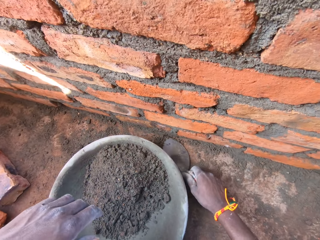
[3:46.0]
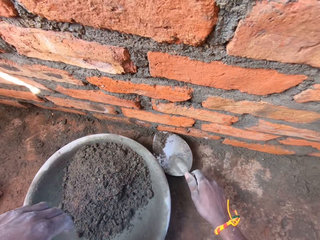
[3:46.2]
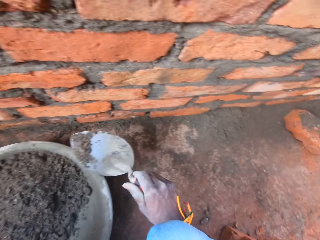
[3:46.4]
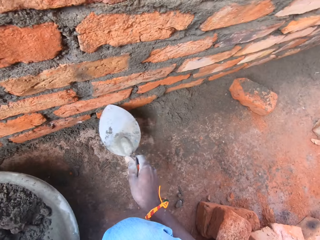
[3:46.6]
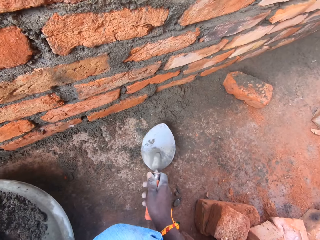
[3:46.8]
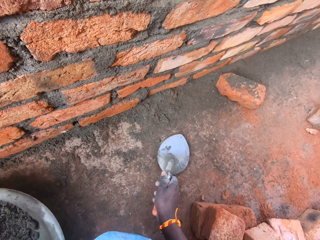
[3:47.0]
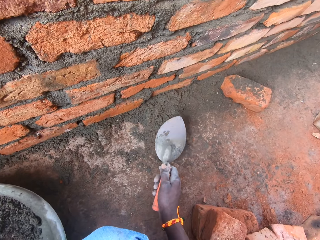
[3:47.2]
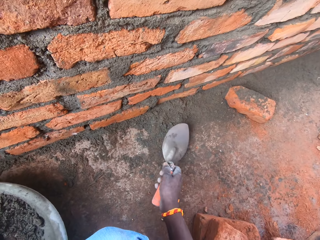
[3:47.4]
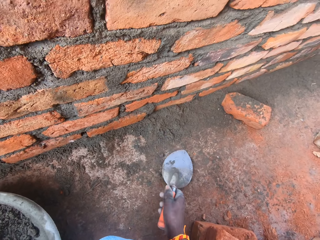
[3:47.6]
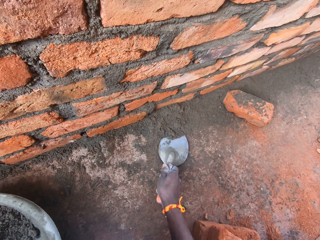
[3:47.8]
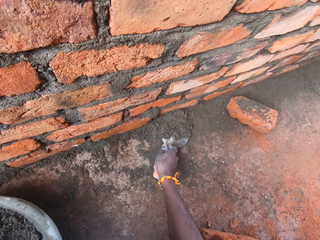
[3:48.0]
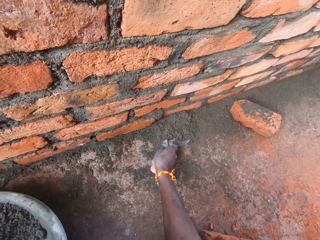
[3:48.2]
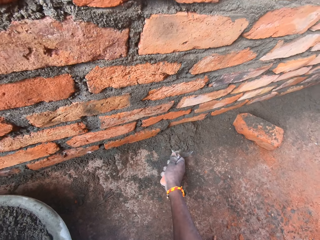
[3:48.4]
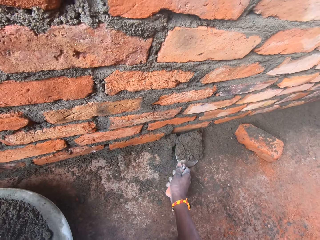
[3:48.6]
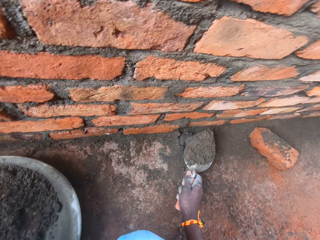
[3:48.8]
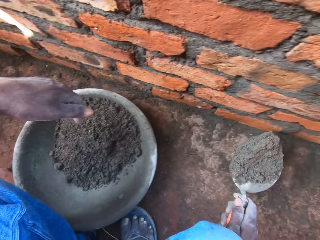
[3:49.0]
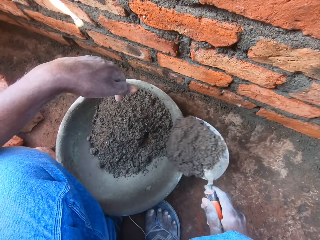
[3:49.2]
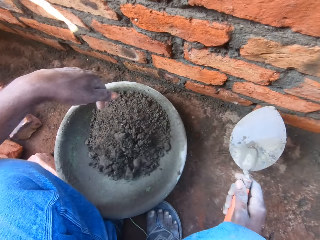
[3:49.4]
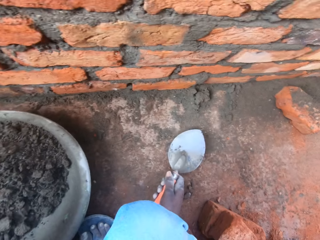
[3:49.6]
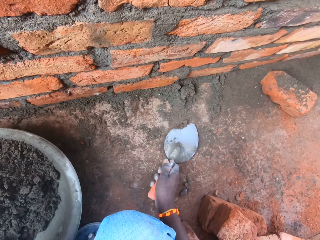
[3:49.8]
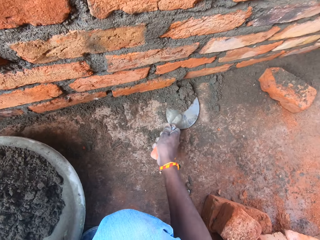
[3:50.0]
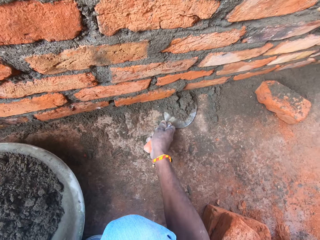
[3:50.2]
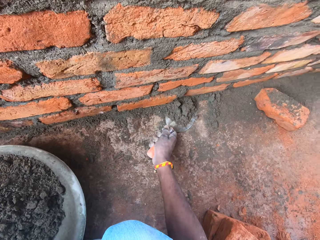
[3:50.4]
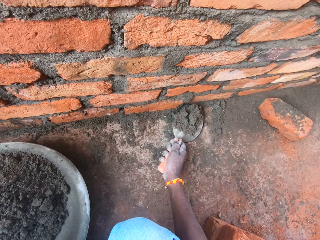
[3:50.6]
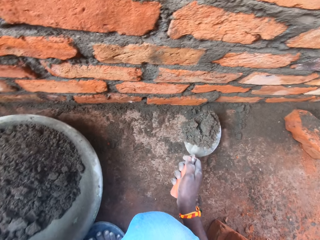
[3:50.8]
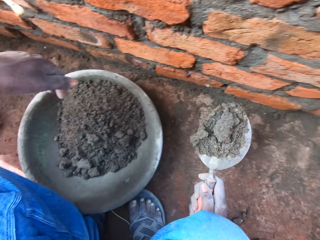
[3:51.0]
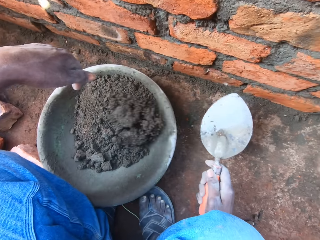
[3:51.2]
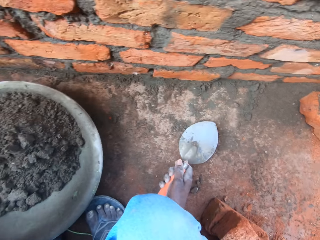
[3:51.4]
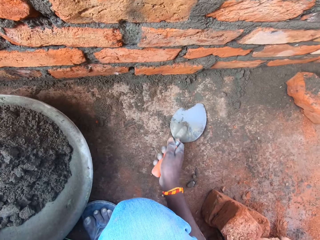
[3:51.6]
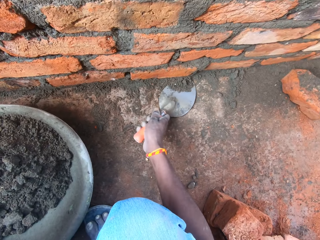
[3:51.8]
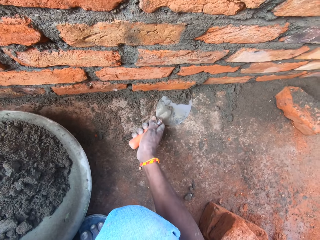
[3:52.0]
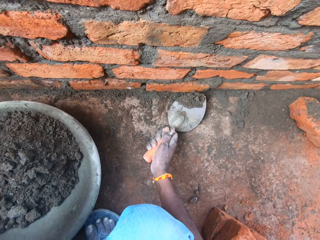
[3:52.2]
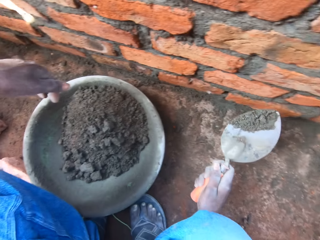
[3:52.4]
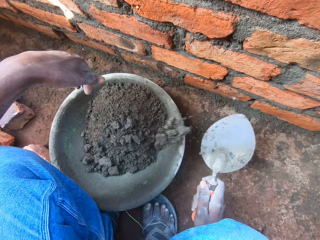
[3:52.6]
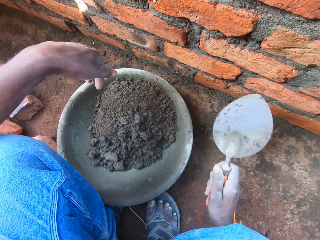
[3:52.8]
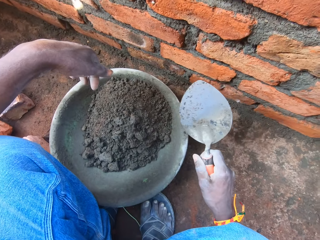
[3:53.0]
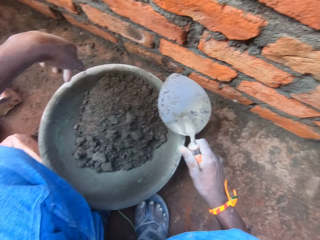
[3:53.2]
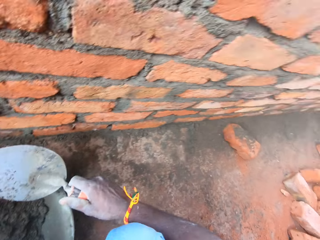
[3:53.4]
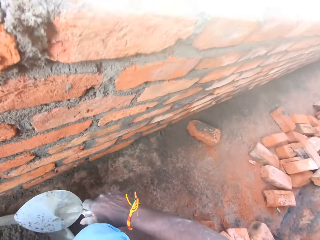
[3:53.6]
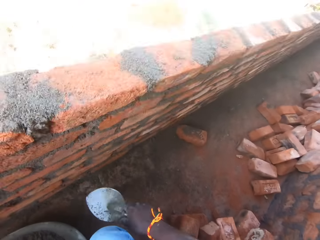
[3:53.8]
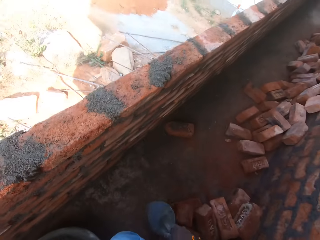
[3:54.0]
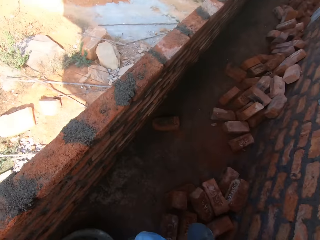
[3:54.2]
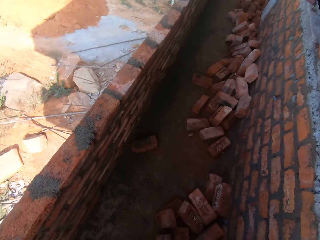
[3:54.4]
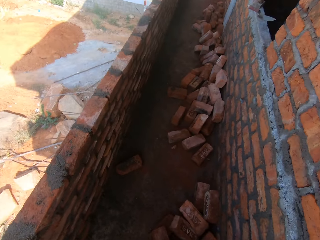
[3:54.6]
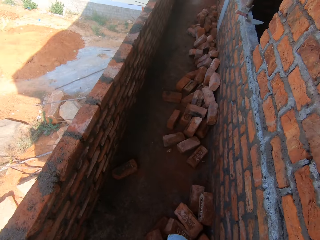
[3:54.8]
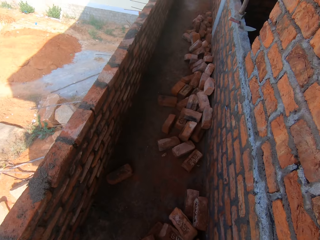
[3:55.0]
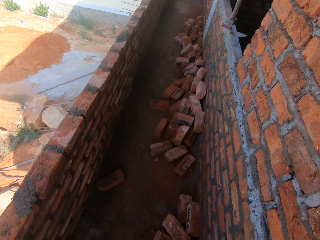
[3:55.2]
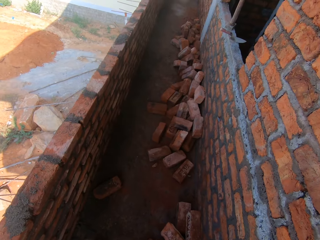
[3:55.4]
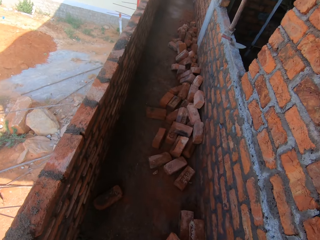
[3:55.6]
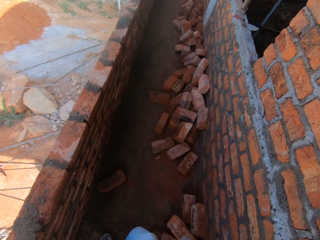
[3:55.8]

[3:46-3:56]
The camera wearer picks the mortar with a trowel. They place the mortar in a tray. They pick the mortar with the trowel. They place the mortar in the tray. They pick the mortar with the trowel. They place the mortar in the tray. They look around the balcony.

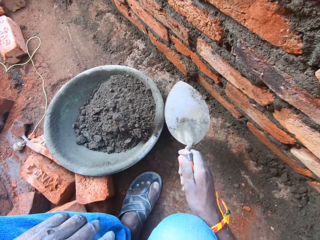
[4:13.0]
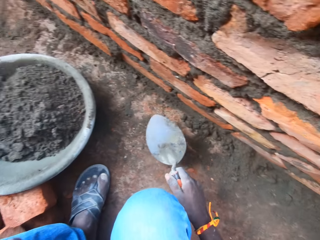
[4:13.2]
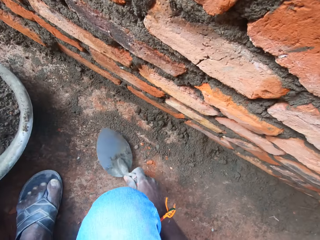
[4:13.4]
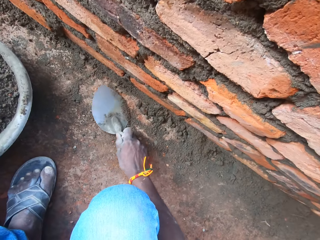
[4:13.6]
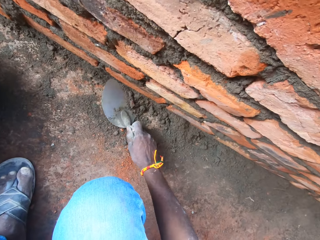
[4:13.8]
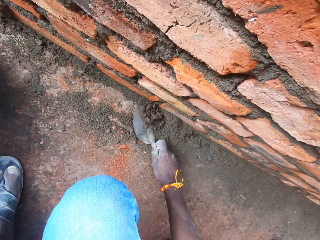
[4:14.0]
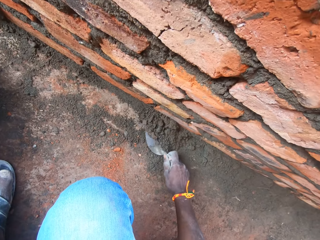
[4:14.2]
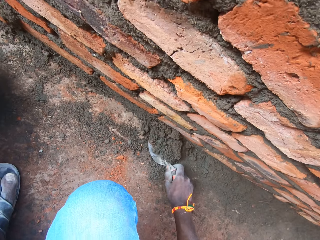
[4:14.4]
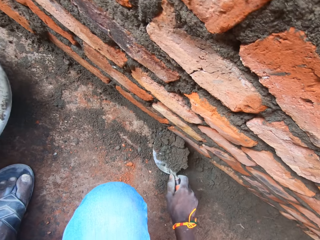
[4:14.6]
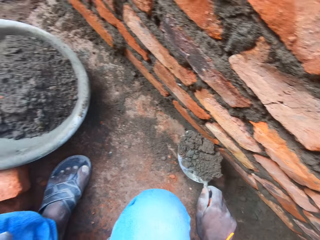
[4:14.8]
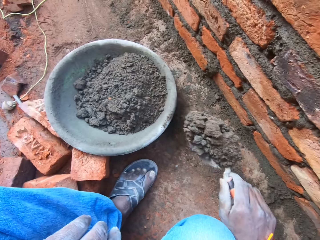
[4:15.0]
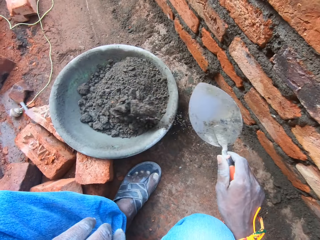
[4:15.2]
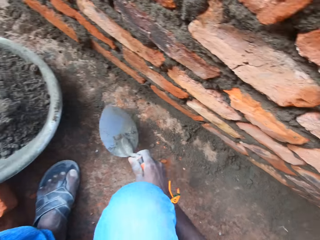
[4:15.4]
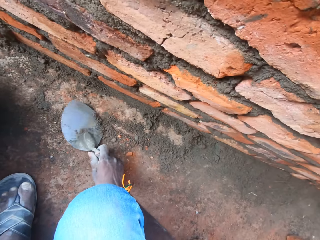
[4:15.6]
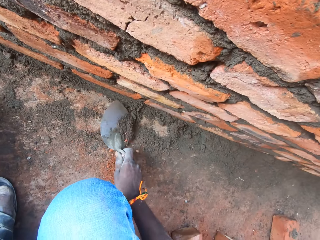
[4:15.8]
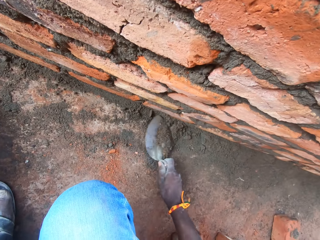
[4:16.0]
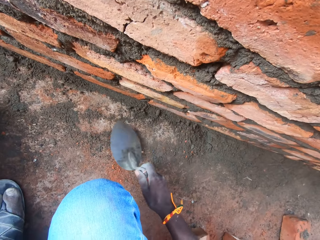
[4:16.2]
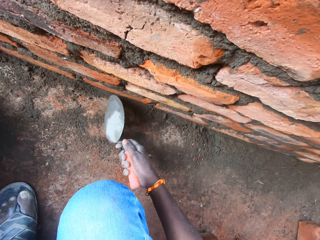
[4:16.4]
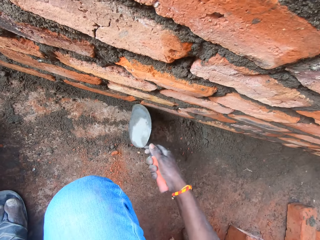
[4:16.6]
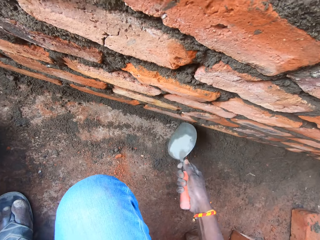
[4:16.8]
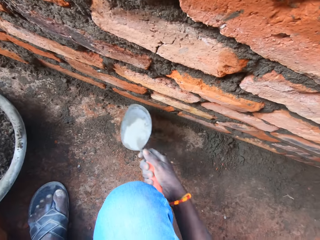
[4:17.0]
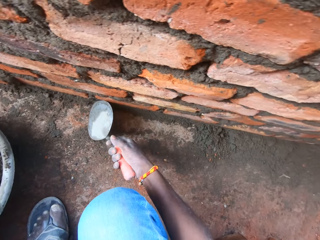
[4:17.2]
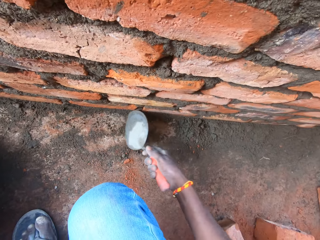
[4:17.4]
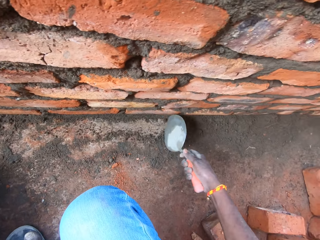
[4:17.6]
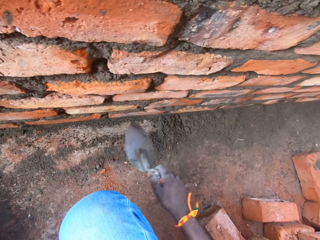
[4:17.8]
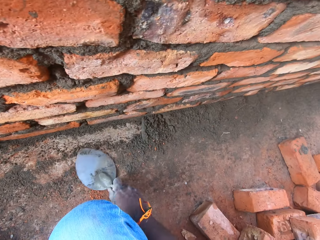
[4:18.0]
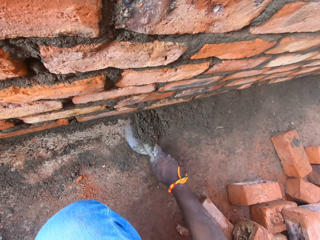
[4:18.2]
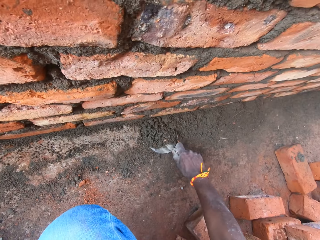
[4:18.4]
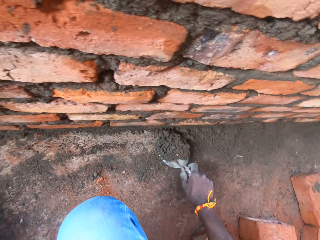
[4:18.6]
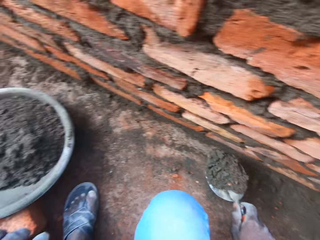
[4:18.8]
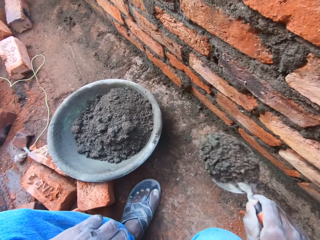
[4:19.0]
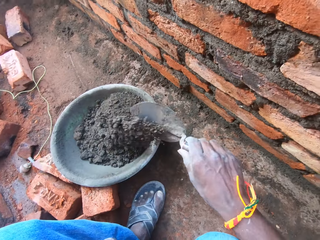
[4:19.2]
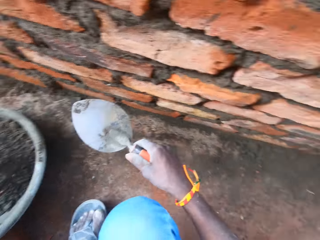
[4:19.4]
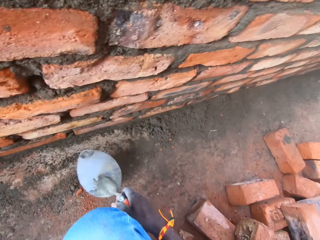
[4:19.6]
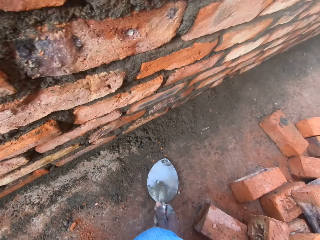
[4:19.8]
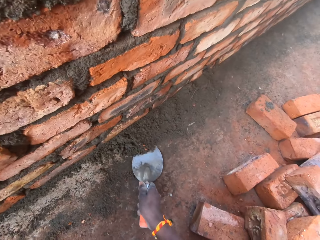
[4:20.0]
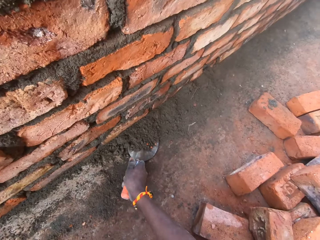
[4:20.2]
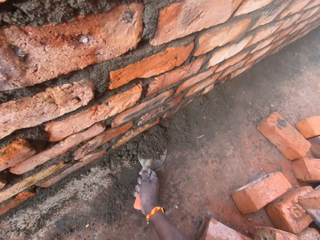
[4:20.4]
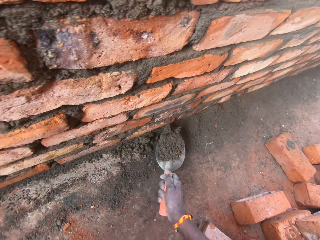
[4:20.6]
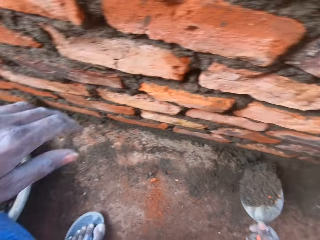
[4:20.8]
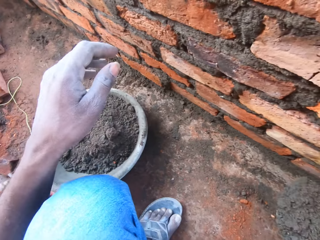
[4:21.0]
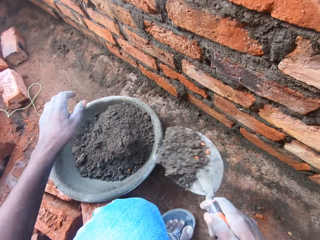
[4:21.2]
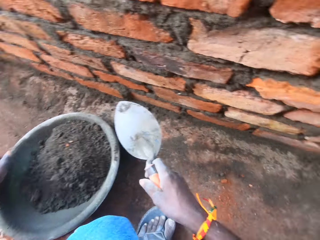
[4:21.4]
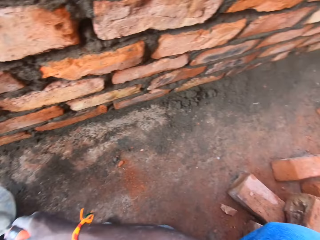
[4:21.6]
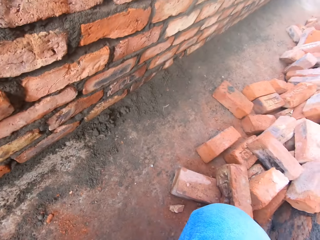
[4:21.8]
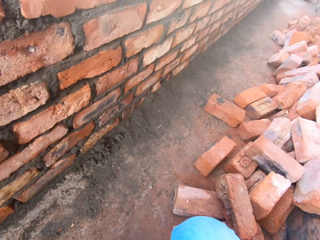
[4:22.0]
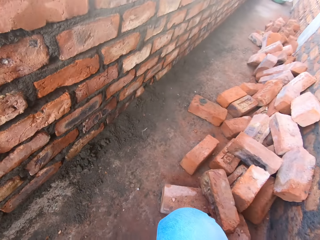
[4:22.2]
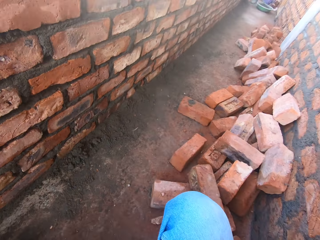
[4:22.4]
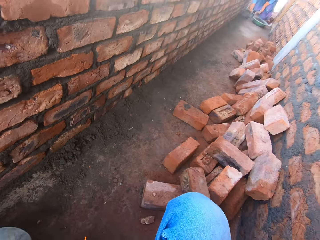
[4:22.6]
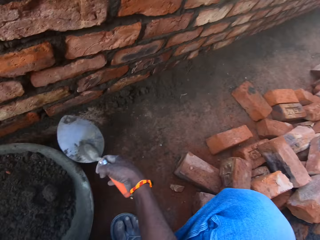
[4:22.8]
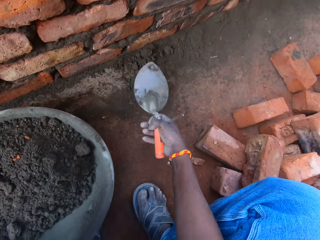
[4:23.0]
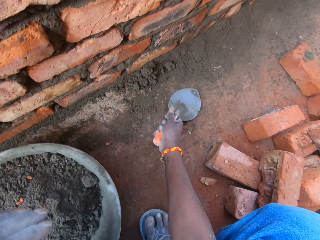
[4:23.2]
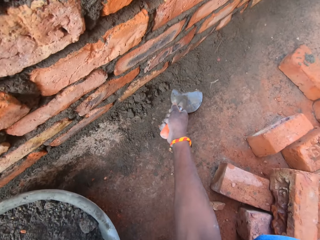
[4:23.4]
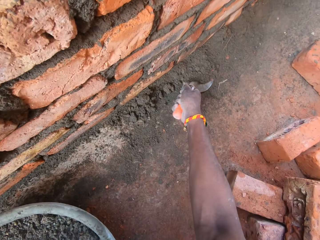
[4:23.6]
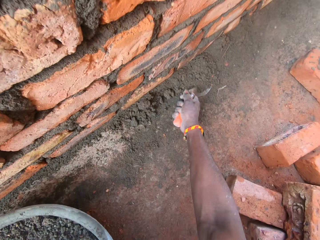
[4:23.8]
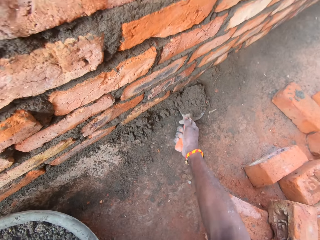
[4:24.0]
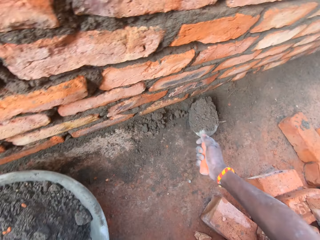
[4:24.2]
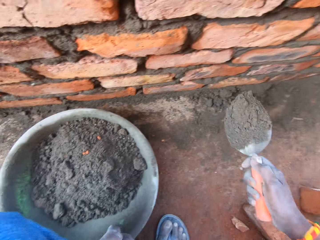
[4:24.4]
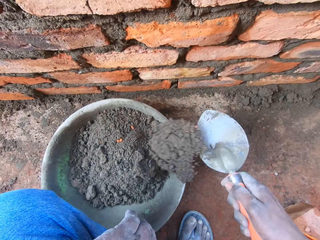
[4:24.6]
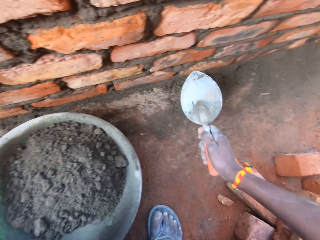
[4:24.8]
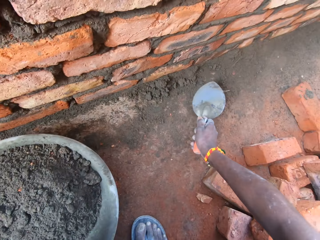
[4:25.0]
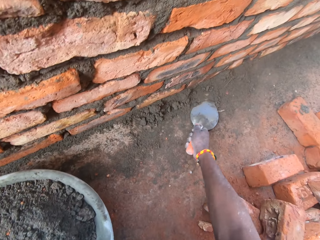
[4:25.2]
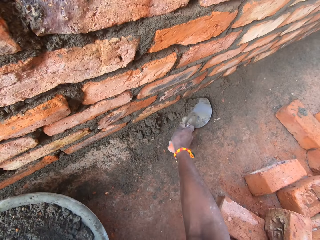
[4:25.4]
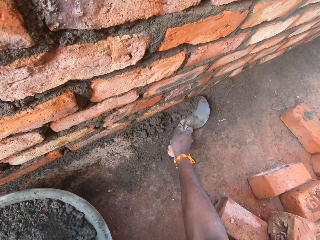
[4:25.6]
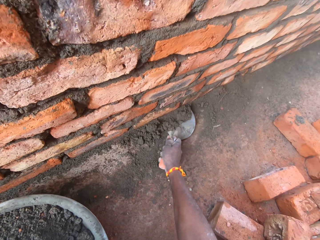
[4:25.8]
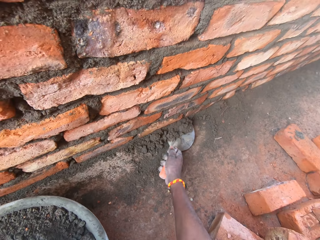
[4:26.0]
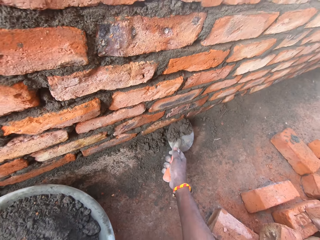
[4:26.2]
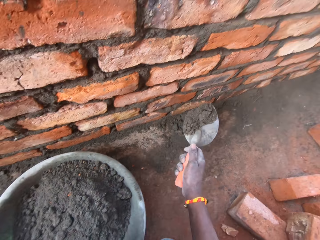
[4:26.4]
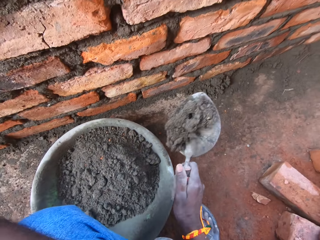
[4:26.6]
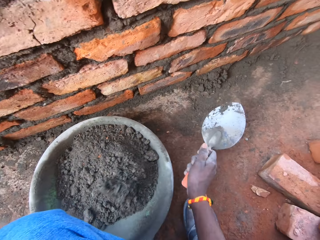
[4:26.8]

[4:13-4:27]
The camera wearer puts sand in a container. They scoop the sand. They place the mortar in a tray. They pick the mortar with a trowel. They scoop the sand. They place the mortar in the tray. They pick the mortar with the trowel. They place the mortar in the tray. They stare down. They pick the mortar with the trowel. They place the mortar in the tray. They pick the mortar with the trowel.
